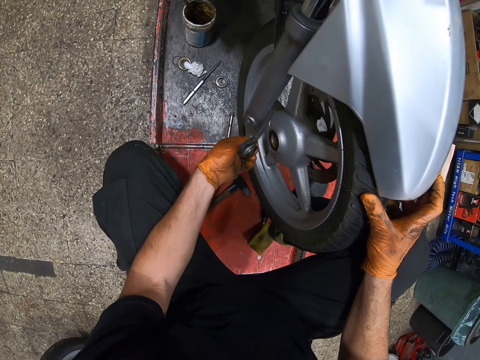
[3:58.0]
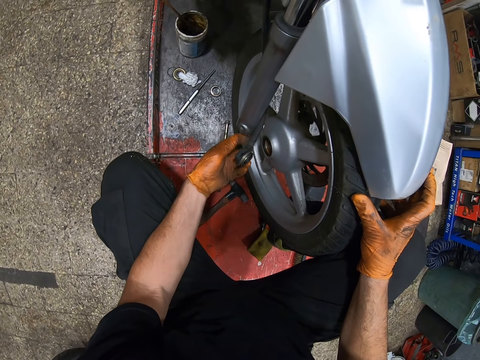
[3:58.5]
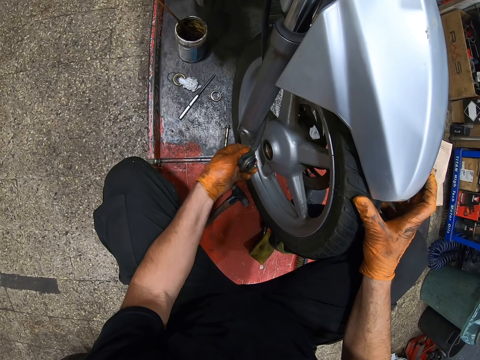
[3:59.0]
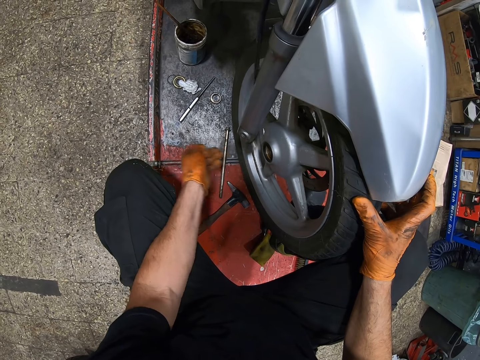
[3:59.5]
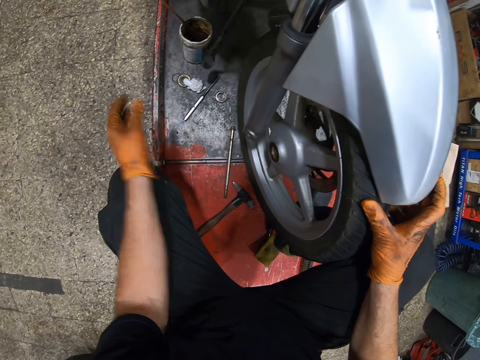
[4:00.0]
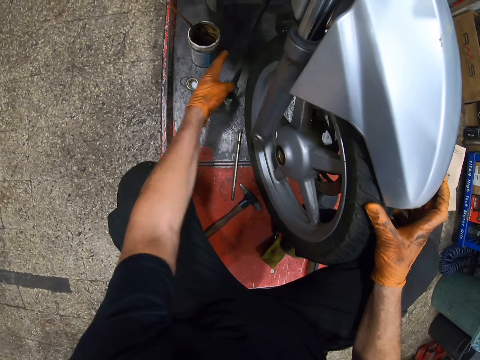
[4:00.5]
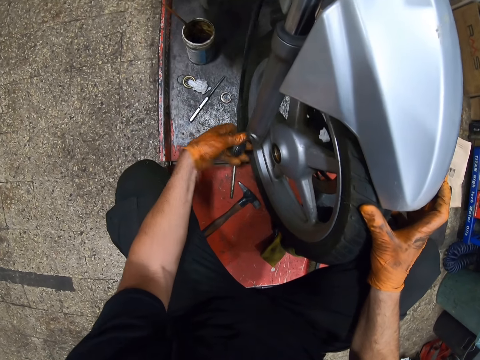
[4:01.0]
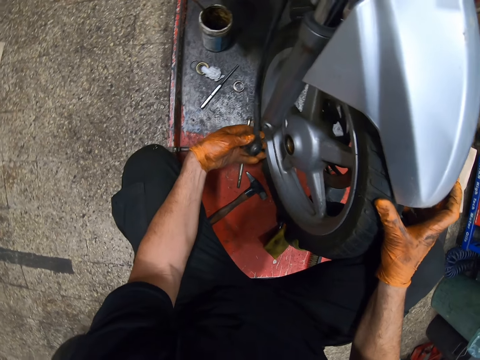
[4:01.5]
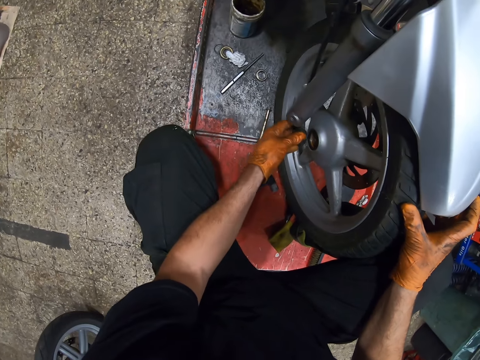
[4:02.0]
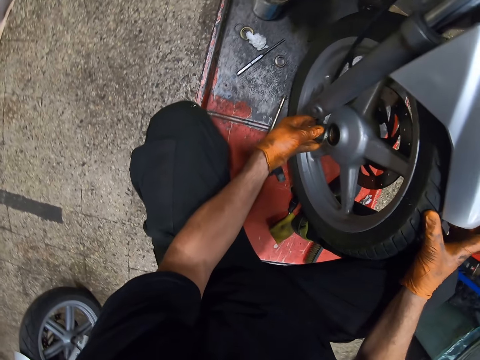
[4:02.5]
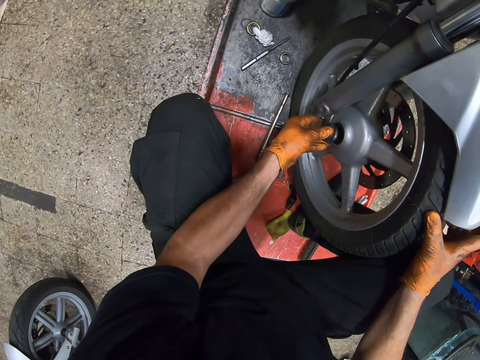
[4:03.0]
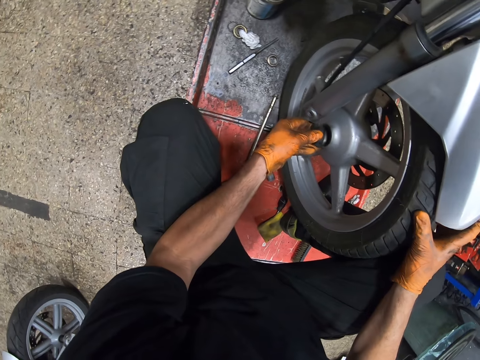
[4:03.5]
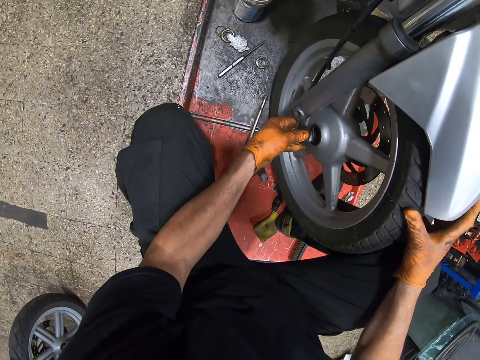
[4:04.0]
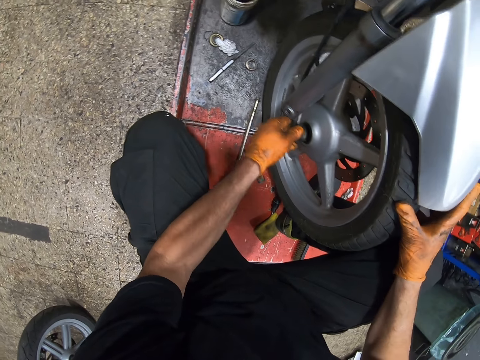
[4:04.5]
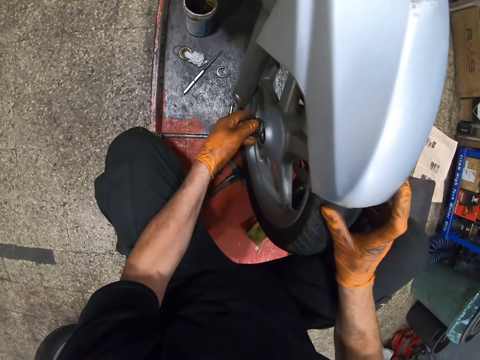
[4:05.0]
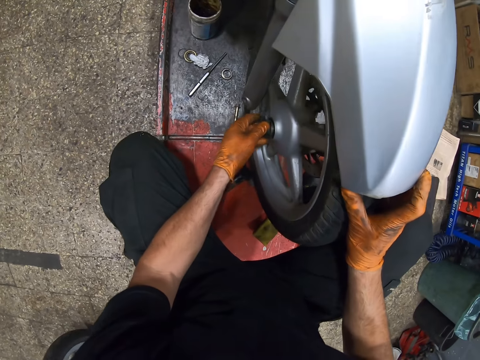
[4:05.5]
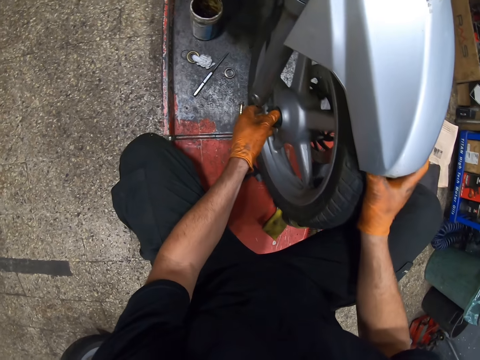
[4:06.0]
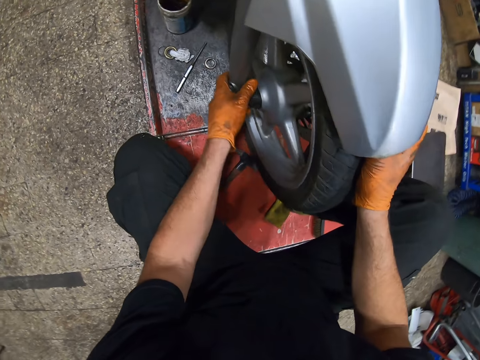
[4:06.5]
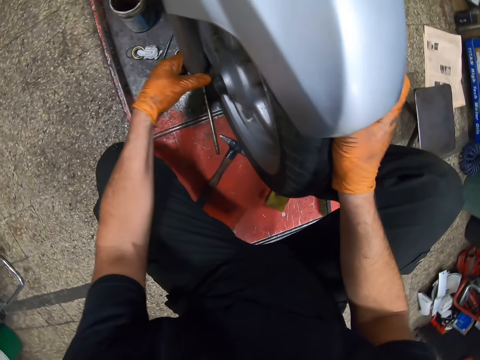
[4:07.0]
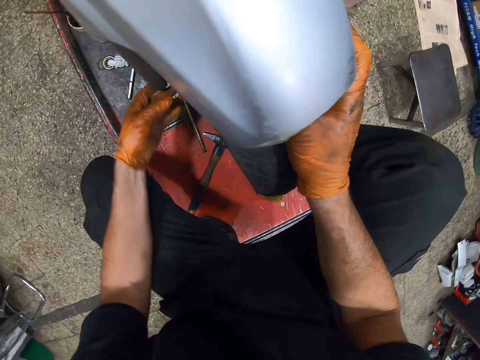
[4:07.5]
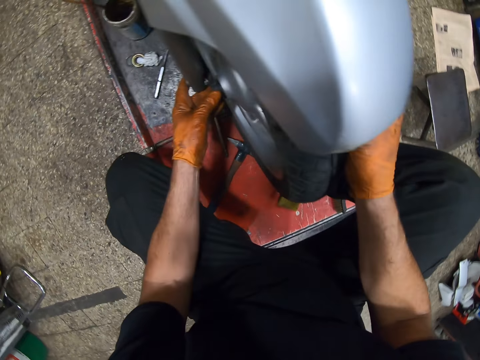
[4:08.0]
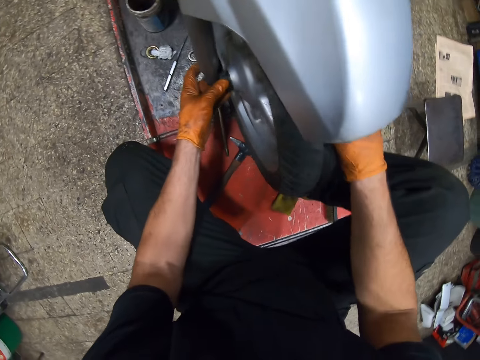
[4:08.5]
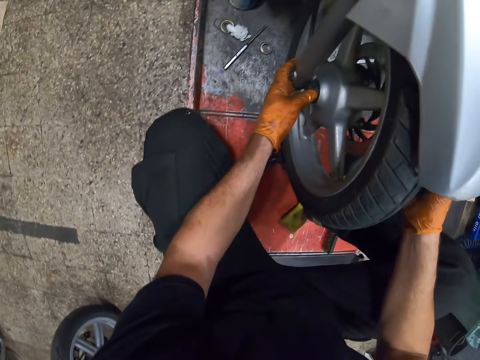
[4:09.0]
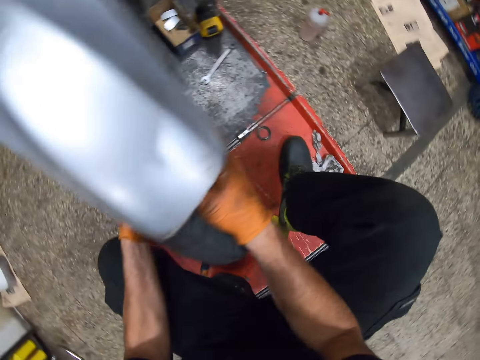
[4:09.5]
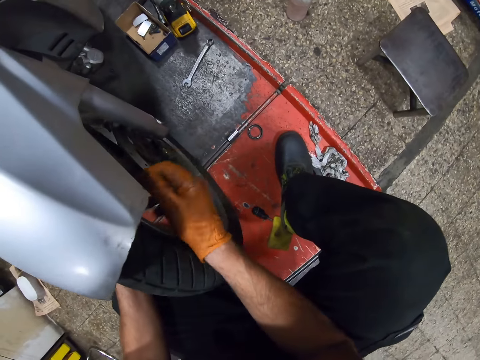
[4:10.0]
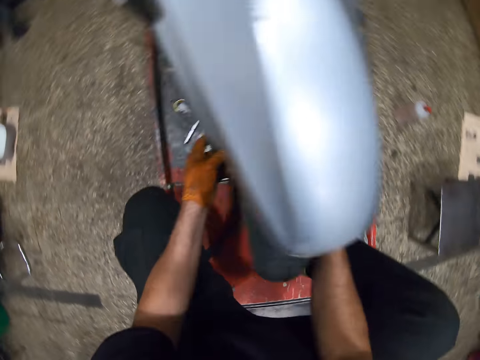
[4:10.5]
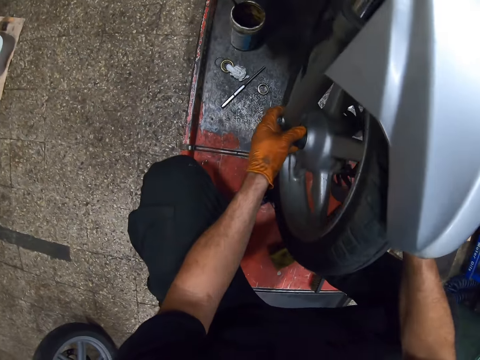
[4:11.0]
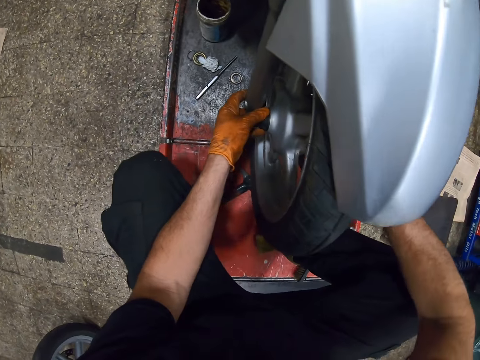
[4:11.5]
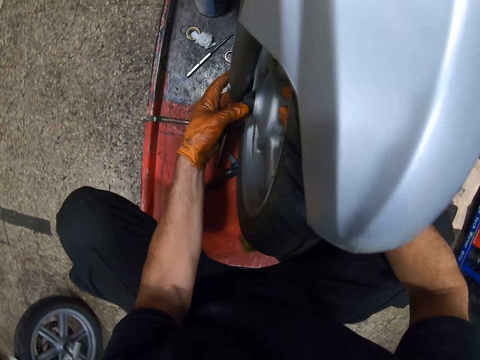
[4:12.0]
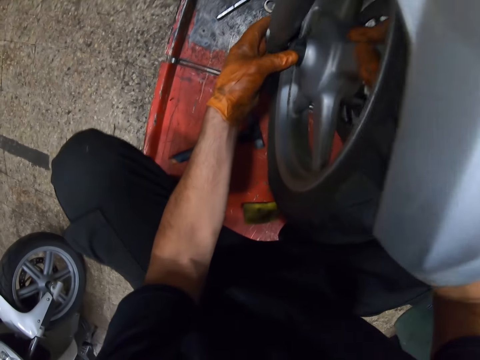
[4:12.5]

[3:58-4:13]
The camera wearer drops the wheel speed sensor. They pick the wheel speed sensor. They attach the wheel speed sensor to the rim.

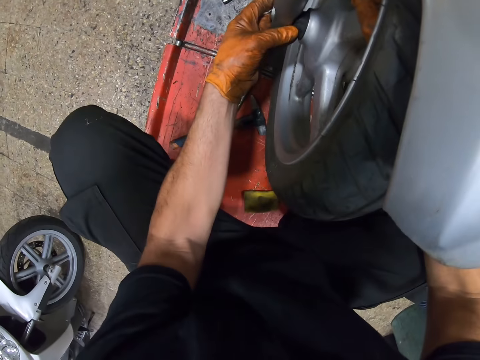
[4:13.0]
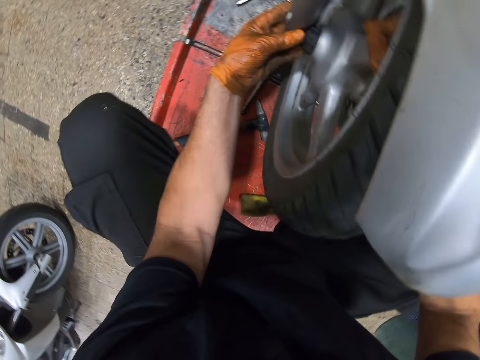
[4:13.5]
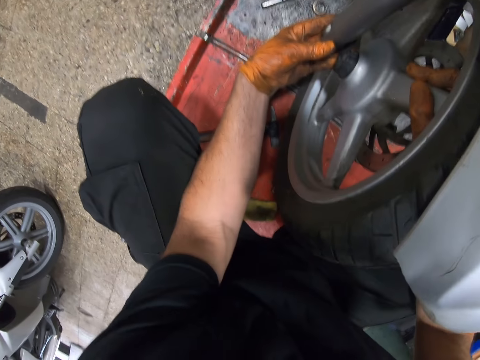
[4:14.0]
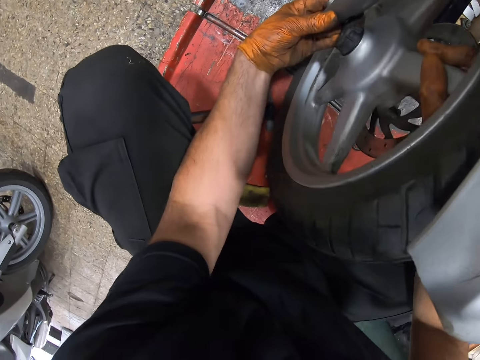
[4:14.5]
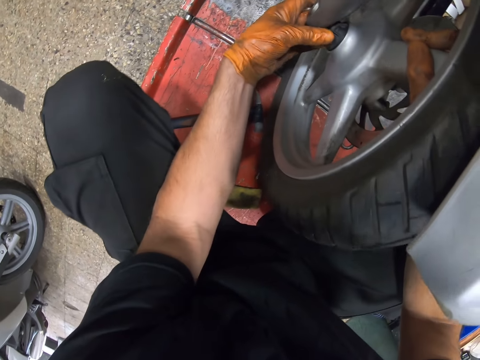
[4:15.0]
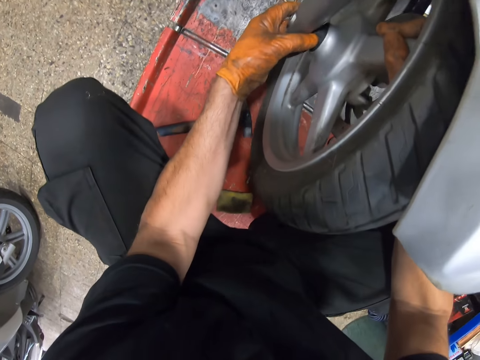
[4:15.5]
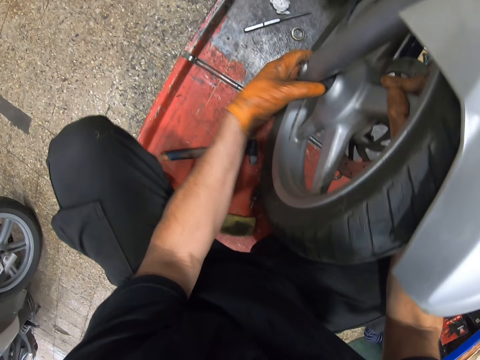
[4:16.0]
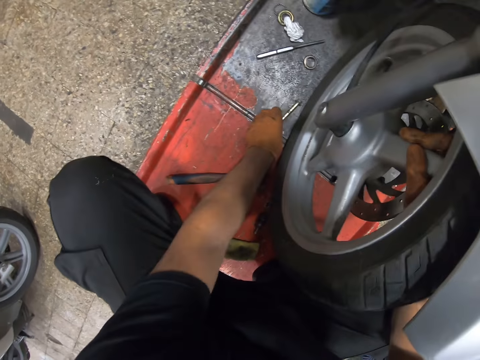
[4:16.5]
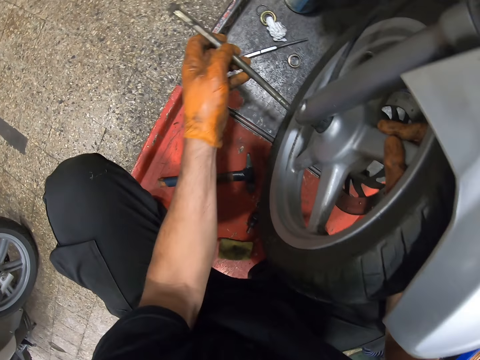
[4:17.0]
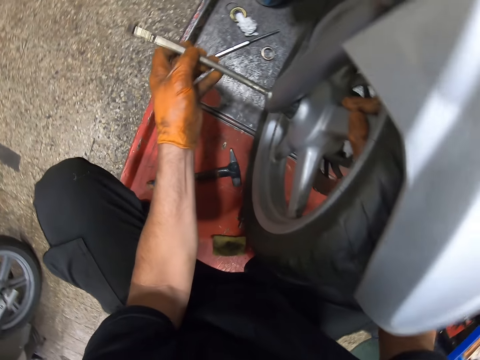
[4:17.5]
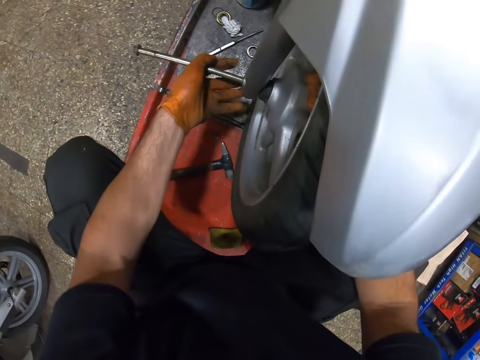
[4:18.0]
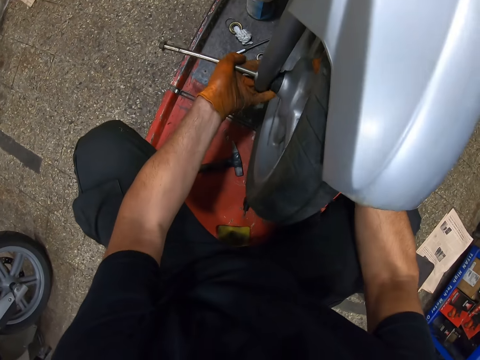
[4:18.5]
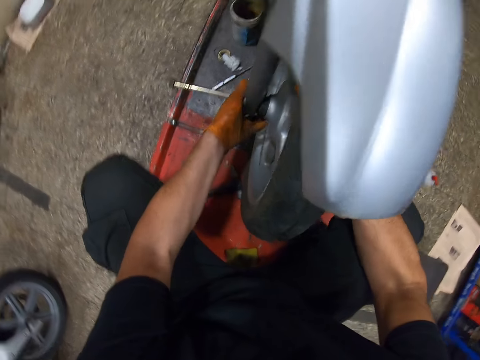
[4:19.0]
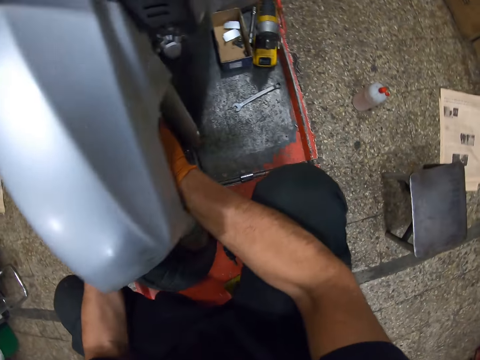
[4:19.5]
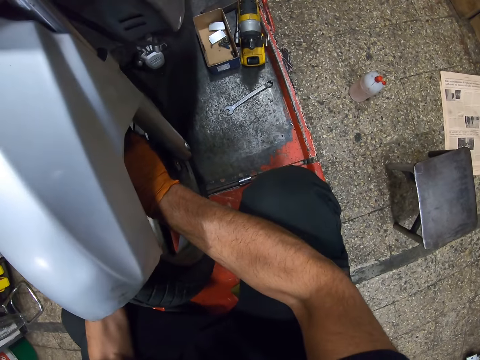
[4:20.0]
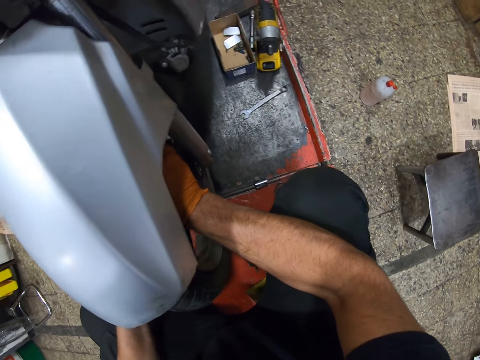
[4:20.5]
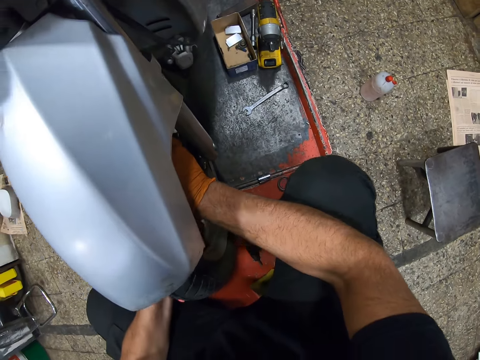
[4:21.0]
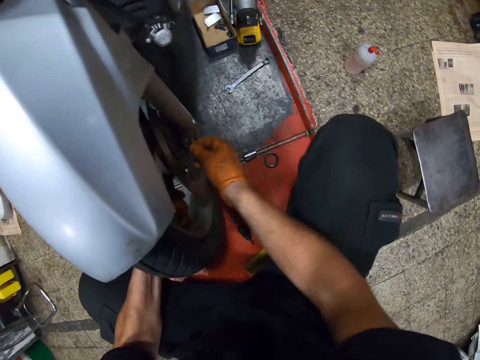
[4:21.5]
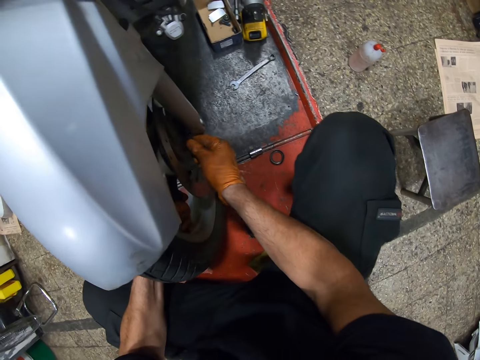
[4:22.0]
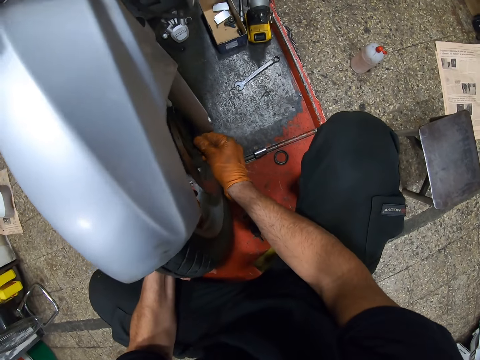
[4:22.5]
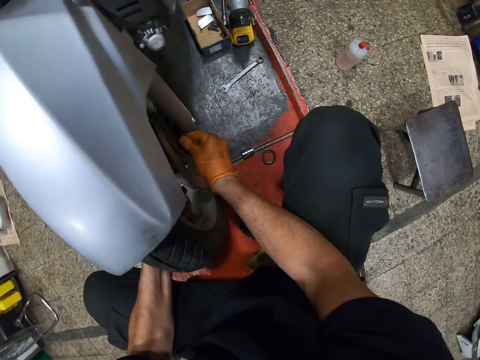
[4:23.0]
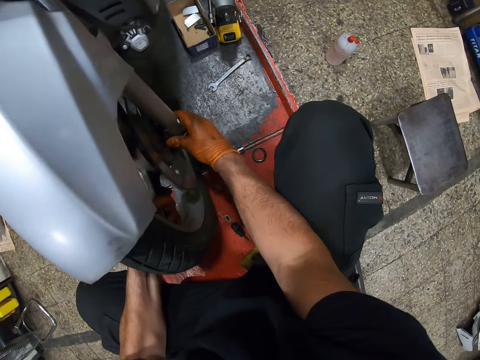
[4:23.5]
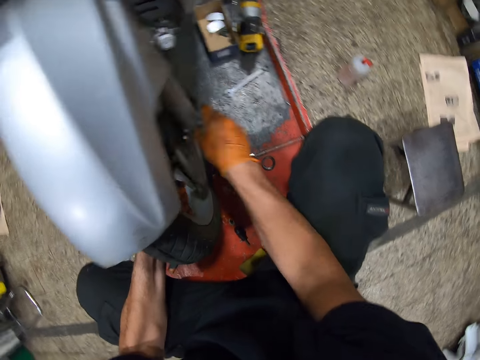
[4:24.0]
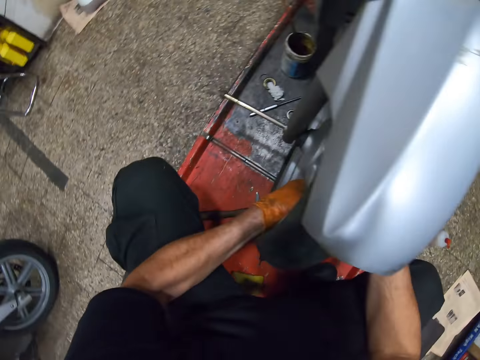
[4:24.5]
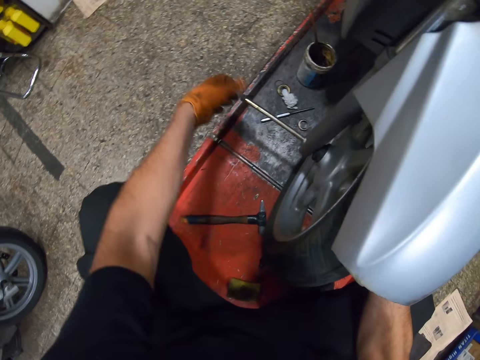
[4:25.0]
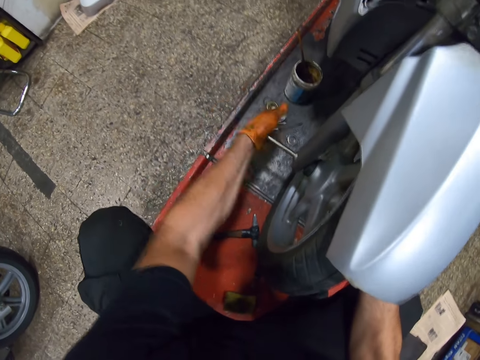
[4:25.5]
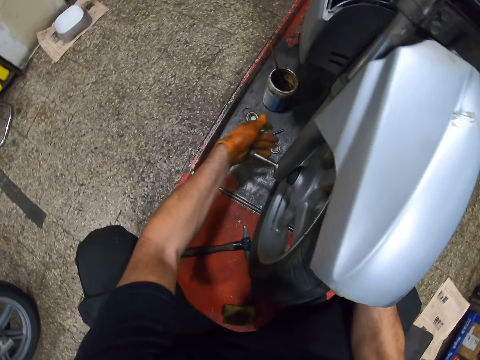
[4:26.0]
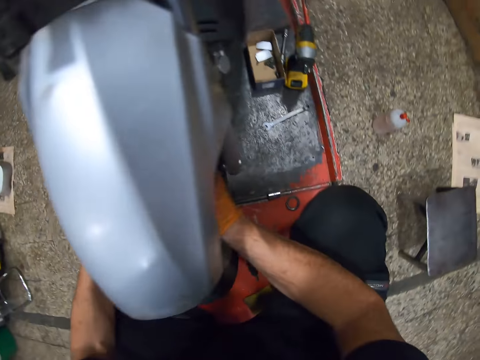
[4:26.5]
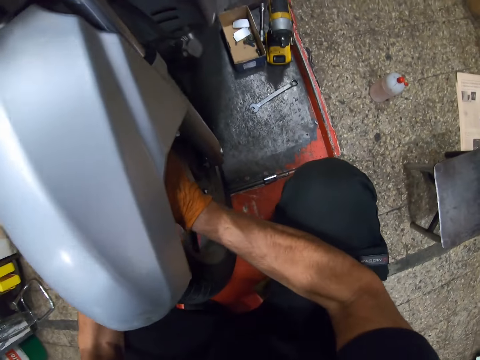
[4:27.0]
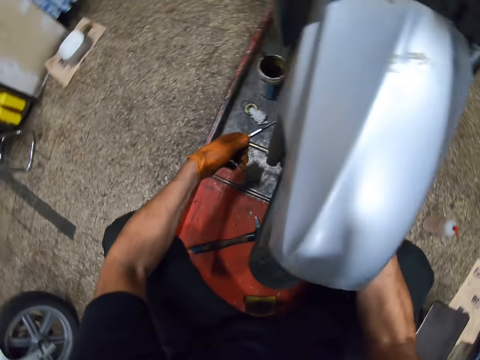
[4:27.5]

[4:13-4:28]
The camera wearer picks up a wrench or metal from the metal. They put the wrench into the wheel. They push the metal into the rim.
